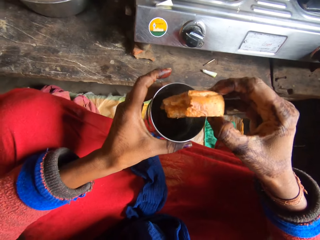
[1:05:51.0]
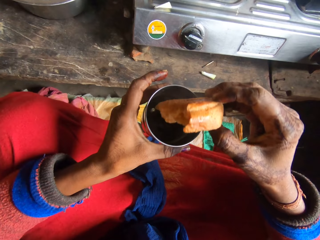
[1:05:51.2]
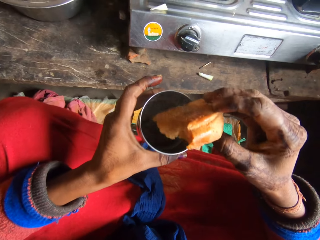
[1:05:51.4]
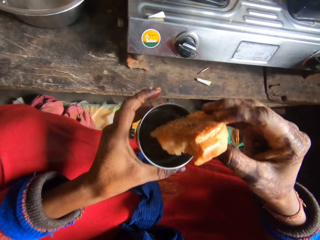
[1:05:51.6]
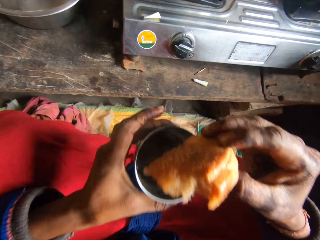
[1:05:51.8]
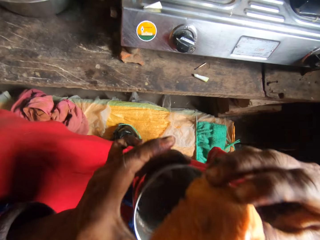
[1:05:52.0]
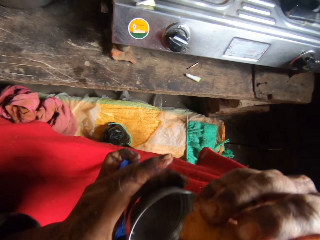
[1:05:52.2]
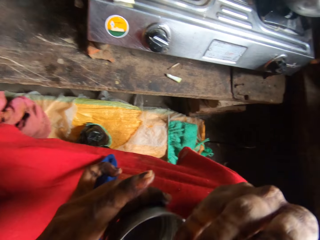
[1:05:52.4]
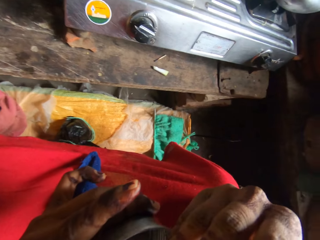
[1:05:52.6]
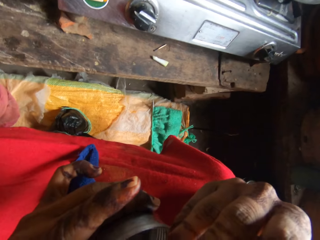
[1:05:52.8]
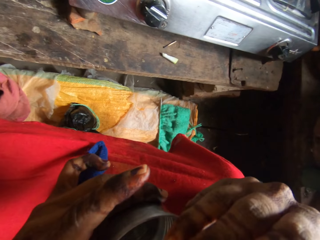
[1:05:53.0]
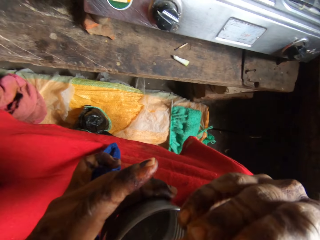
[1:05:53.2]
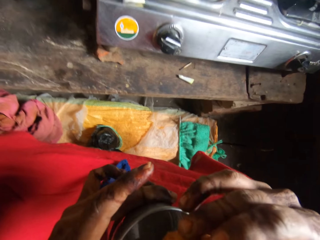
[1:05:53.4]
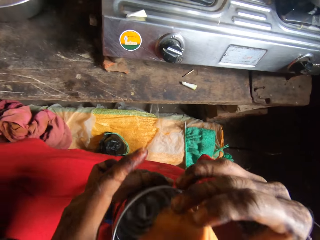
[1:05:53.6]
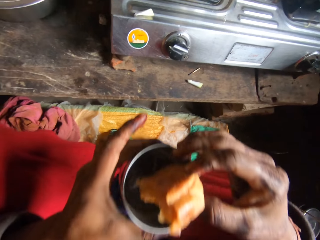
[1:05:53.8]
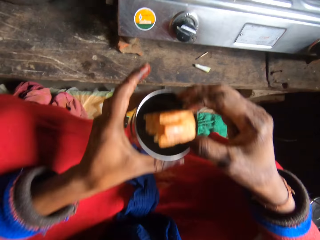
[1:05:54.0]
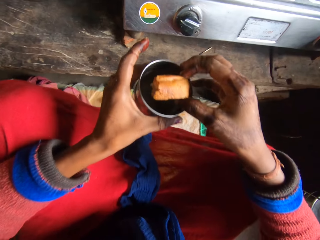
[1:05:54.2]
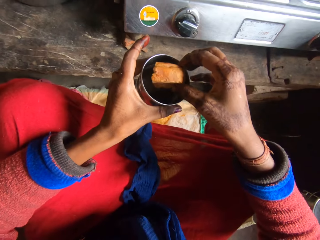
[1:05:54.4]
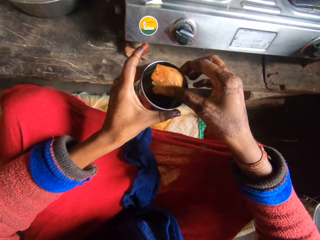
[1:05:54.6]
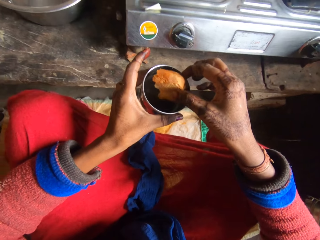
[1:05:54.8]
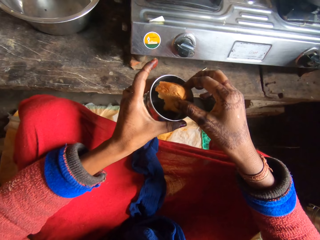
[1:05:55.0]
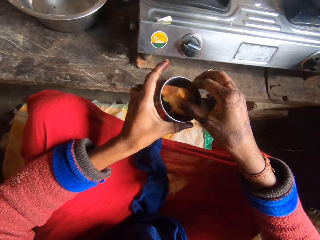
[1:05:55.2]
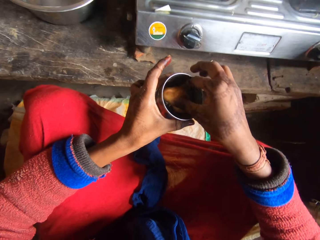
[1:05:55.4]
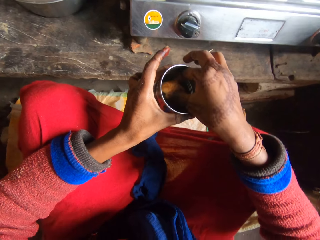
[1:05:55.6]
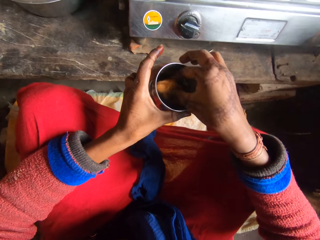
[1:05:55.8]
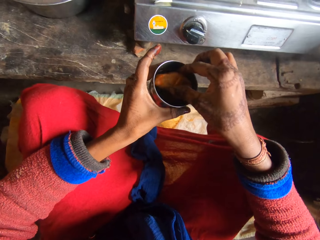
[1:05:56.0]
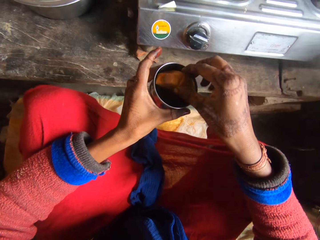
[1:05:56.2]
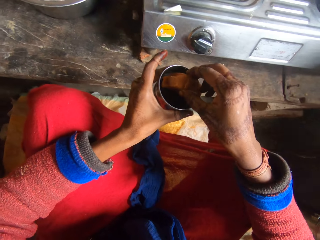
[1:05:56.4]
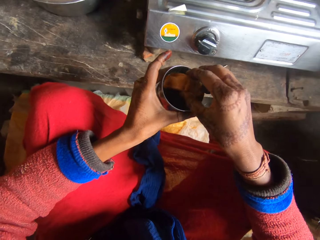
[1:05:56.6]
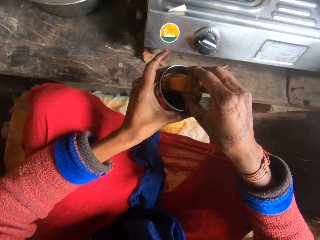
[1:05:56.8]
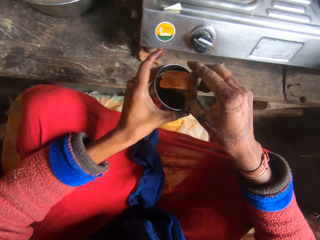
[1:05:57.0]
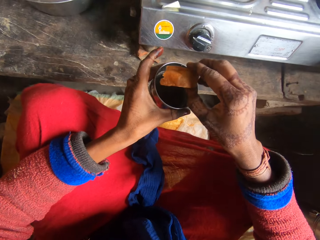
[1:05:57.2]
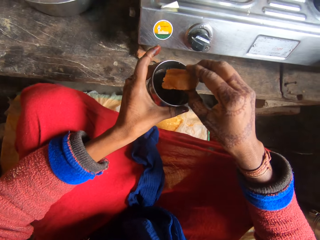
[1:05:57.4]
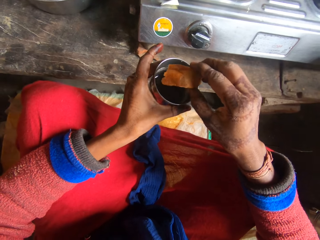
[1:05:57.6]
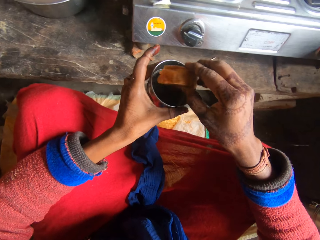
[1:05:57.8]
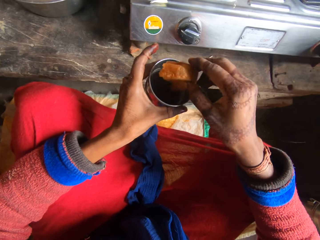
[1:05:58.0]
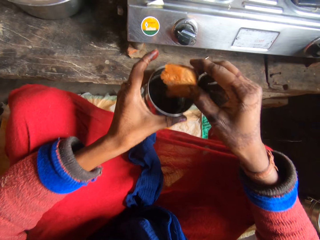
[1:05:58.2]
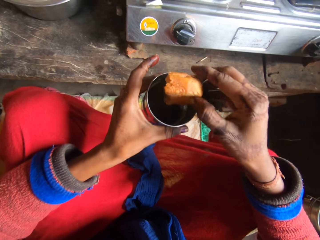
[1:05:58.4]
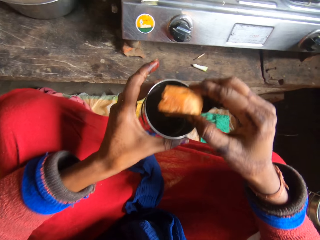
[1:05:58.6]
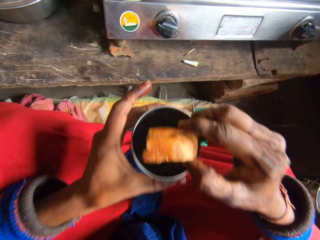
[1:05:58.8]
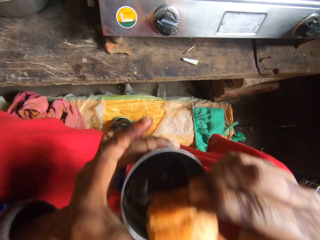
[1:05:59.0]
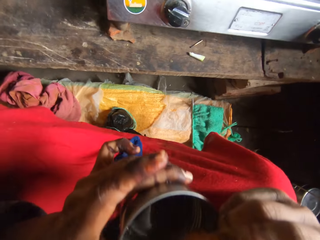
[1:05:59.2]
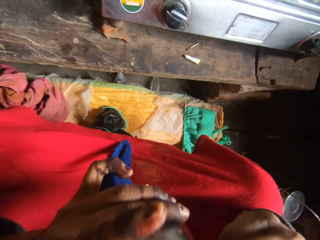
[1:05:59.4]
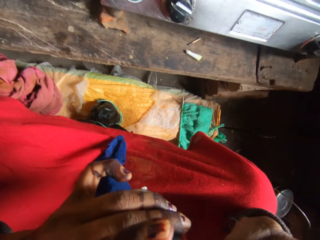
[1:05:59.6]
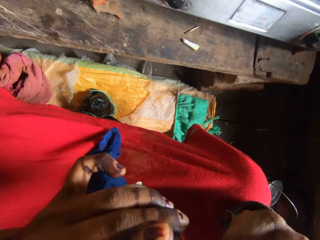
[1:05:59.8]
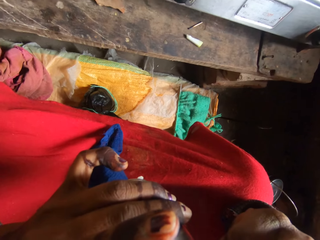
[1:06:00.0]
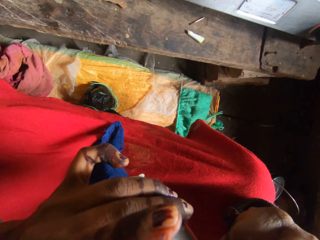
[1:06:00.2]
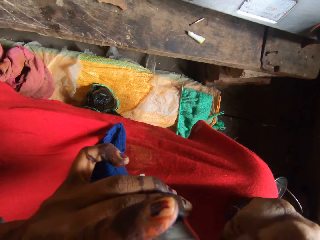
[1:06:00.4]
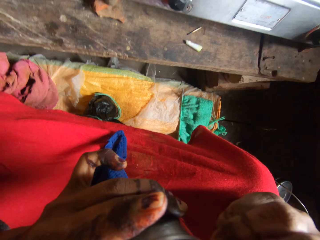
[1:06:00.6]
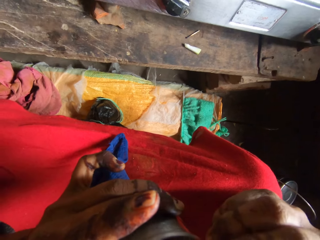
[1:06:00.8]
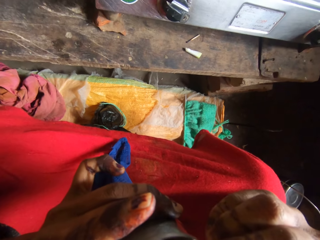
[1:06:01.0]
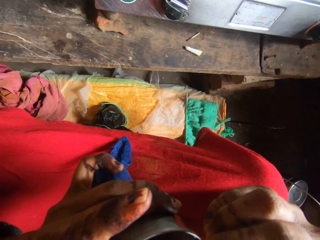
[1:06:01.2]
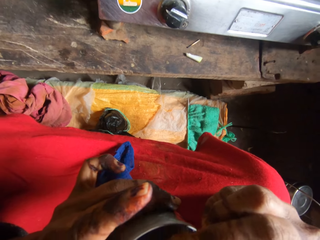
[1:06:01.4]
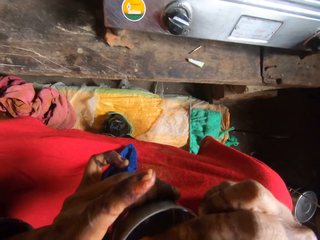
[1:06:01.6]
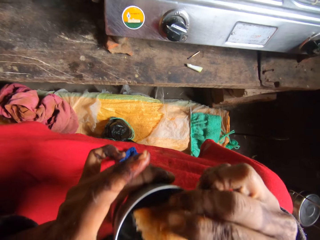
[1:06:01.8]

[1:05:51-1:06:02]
The camera wearer eats the bread. They dip the bread inside the tea in the cup. They eat the bread.

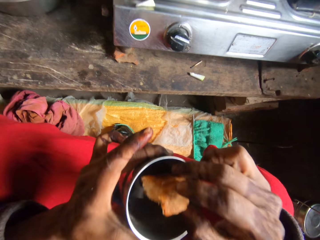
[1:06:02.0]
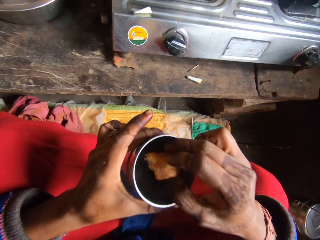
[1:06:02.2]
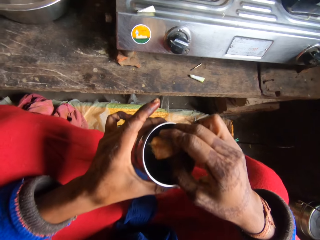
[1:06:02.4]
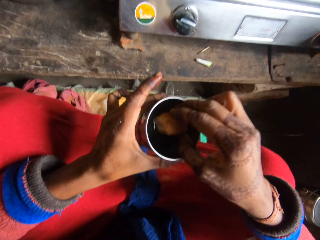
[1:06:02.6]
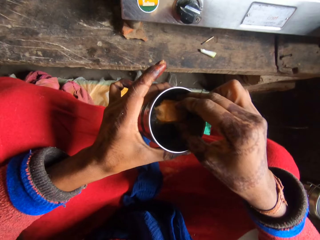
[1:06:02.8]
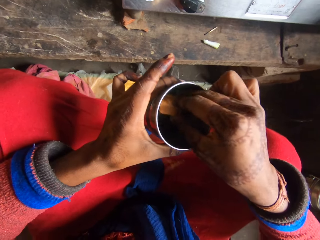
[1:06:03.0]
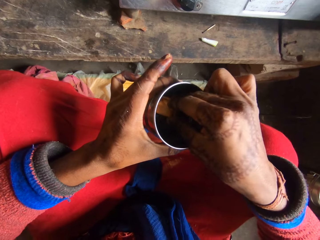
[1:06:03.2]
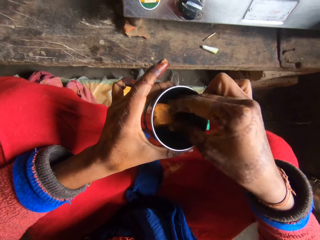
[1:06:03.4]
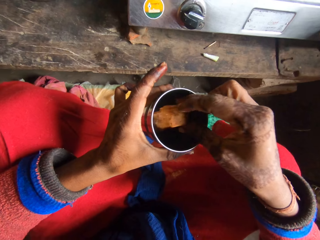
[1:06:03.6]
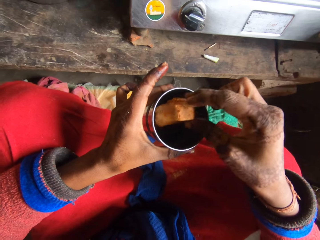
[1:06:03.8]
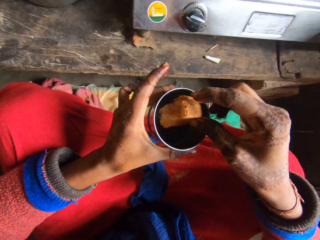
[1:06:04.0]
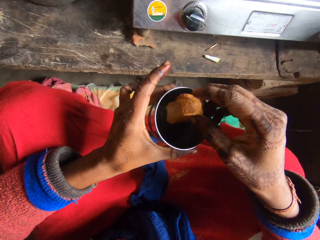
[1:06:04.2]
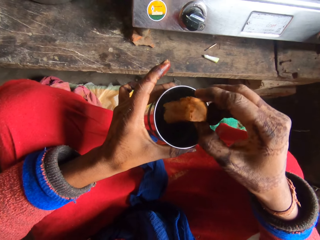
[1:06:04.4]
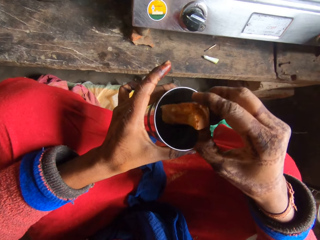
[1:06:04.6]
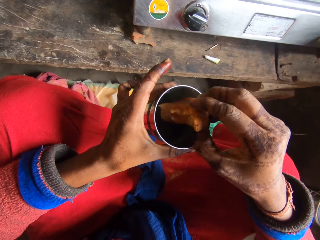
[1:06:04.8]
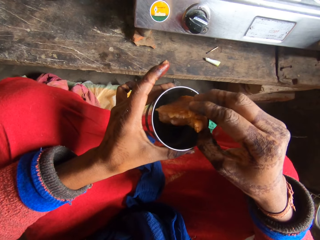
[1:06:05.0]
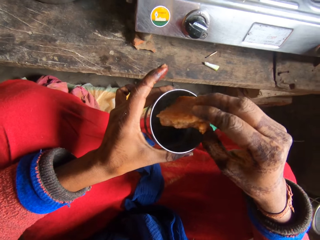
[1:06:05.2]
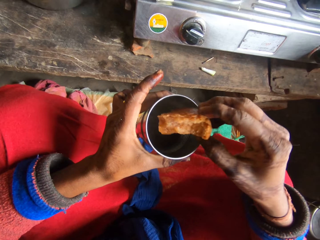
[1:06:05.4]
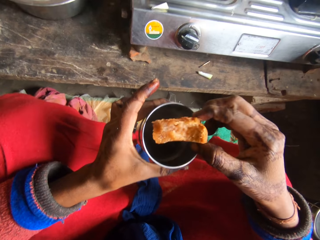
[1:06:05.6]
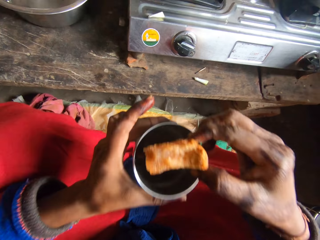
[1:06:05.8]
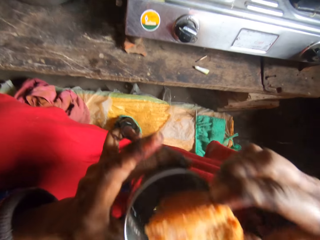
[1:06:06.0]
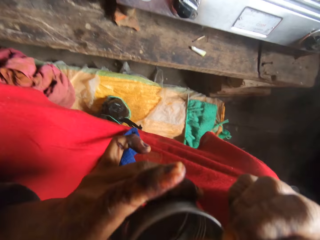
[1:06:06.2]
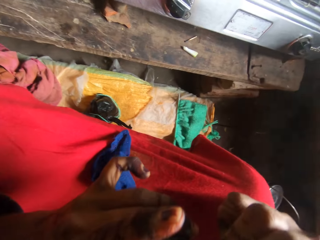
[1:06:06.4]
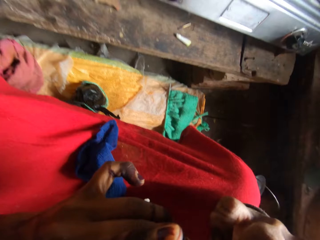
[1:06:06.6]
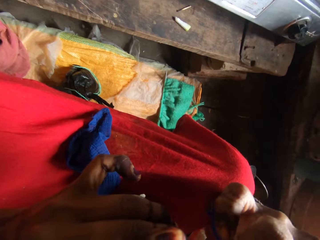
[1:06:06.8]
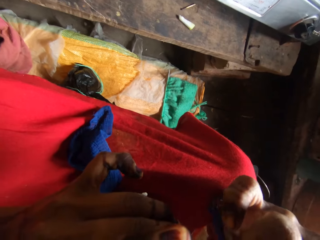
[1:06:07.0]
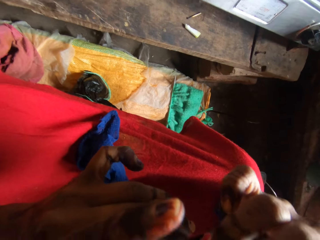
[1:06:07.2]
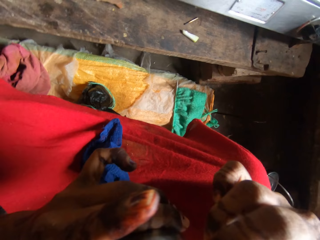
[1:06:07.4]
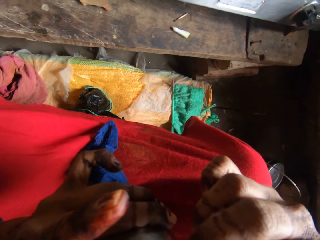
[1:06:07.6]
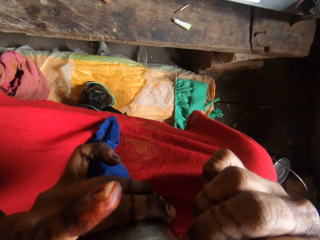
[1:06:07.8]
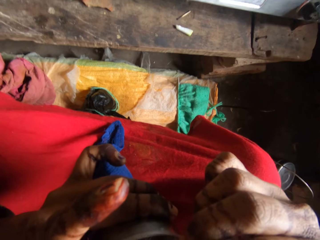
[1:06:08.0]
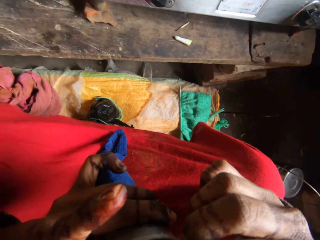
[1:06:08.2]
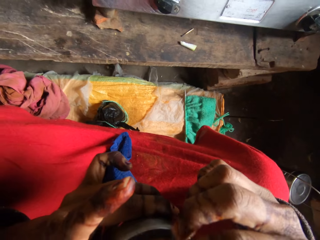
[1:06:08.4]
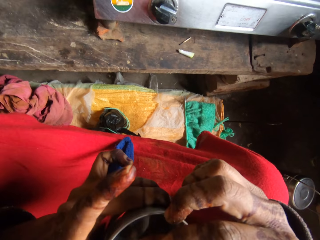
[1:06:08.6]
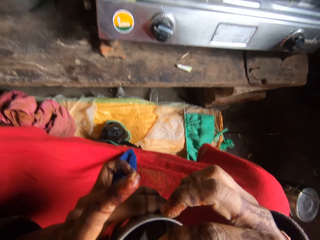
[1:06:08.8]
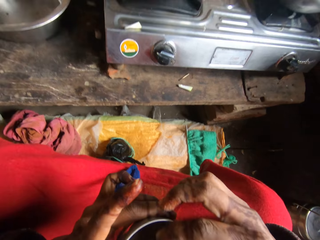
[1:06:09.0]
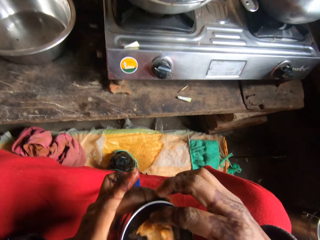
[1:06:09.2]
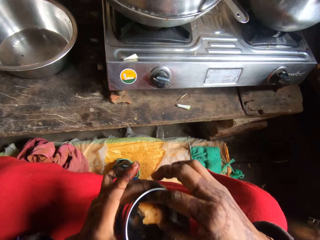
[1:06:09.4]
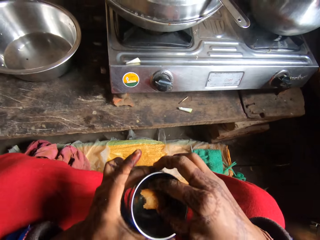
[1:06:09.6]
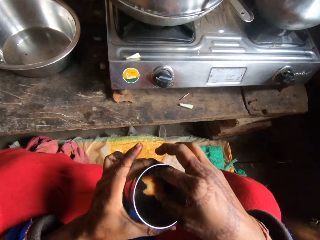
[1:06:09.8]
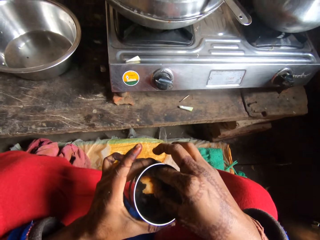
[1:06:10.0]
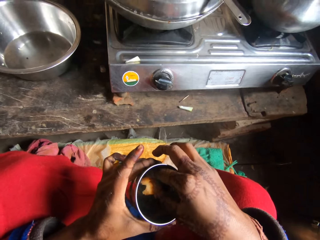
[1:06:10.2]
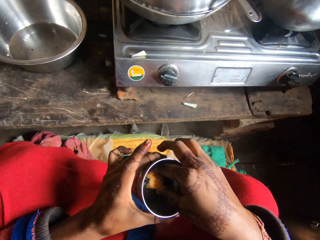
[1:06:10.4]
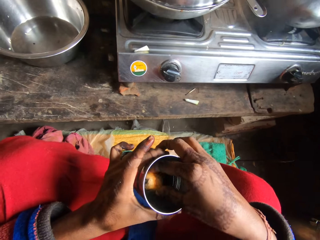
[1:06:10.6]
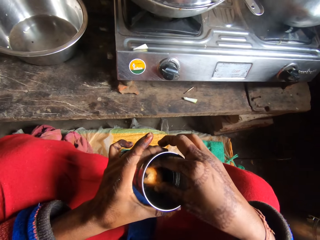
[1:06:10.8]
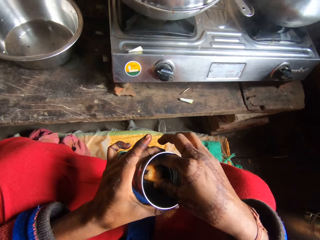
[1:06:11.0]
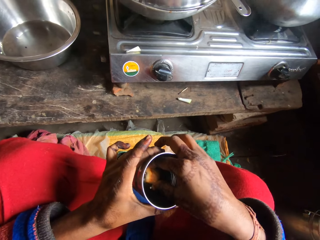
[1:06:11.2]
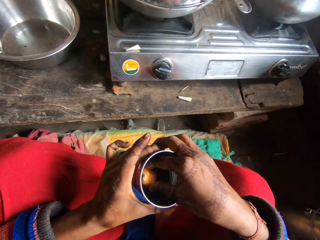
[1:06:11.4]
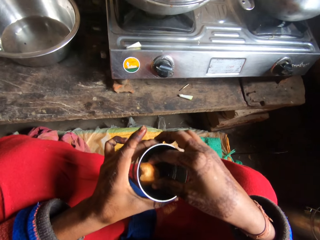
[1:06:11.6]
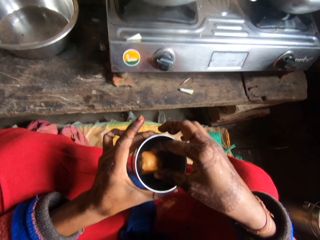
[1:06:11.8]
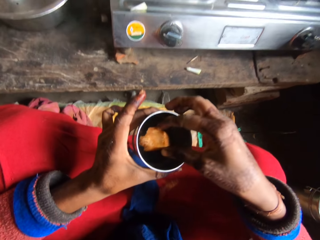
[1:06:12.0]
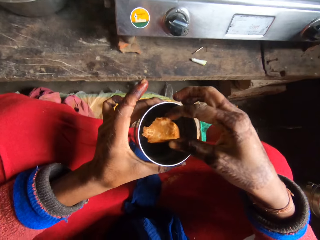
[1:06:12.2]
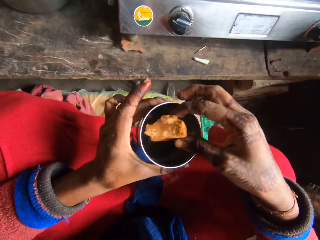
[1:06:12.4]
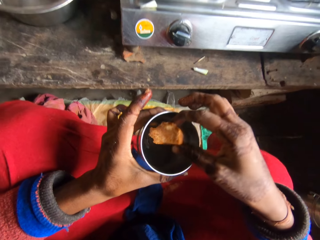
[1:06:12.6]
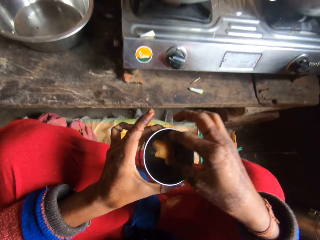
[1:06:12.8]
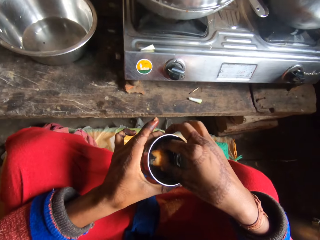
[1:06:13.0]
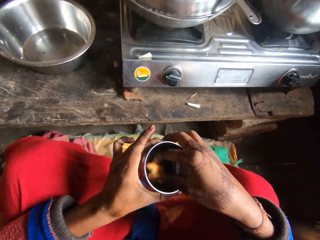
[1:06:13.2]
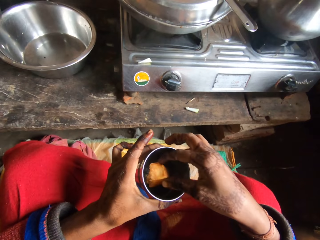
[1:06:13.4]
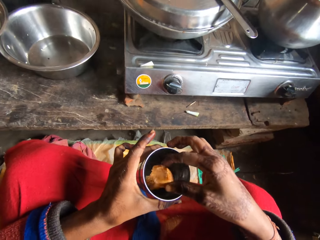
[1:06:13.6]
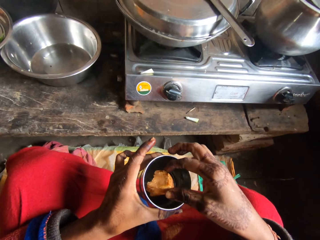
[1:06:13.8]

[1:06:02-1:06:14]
The camera wearer dips the bread inside the tea in the cup. They eat the bread. They dip the bread inside the tea in the cup.
